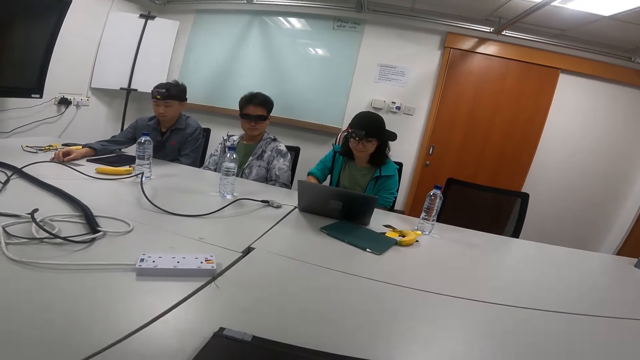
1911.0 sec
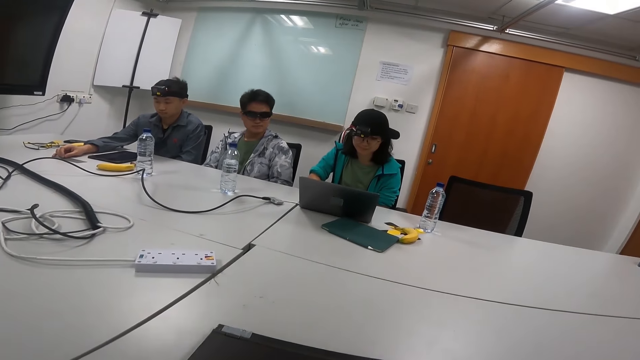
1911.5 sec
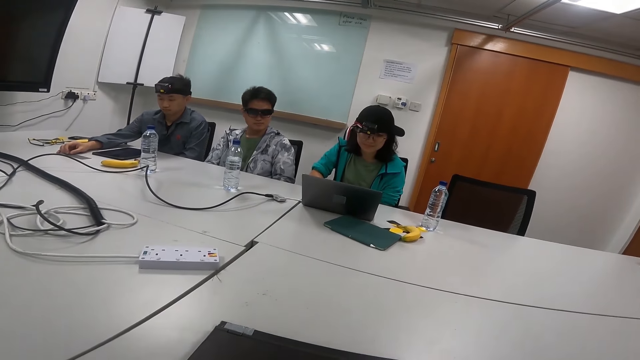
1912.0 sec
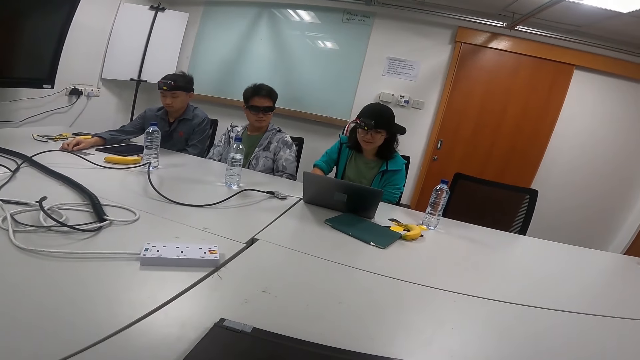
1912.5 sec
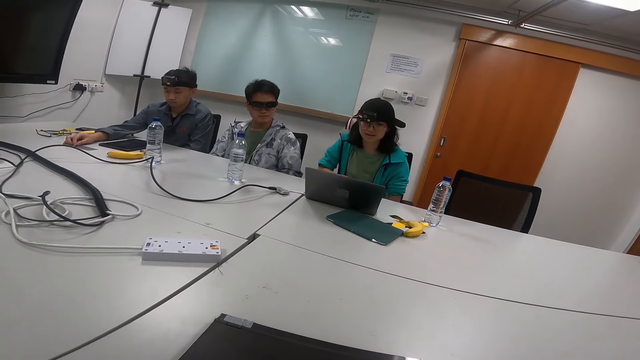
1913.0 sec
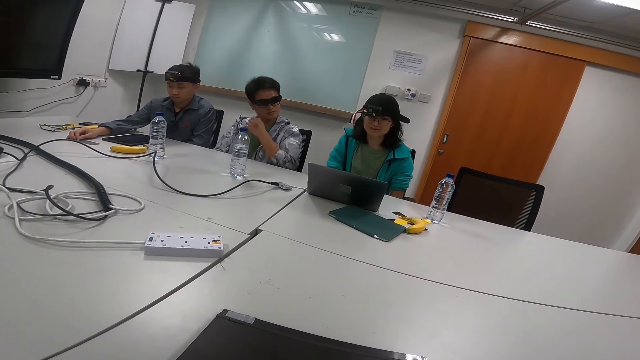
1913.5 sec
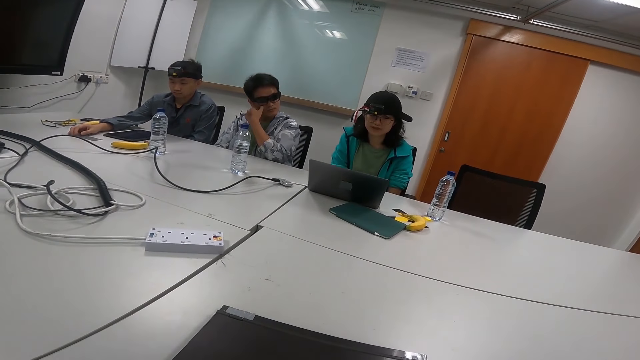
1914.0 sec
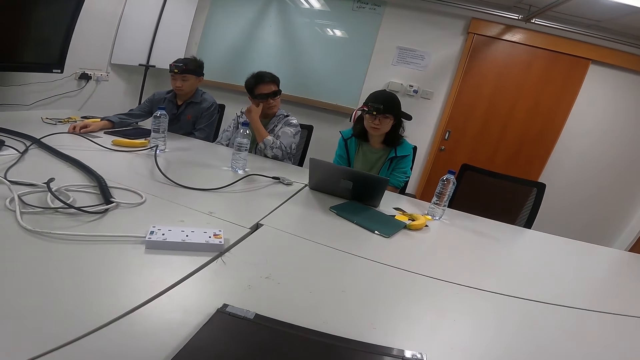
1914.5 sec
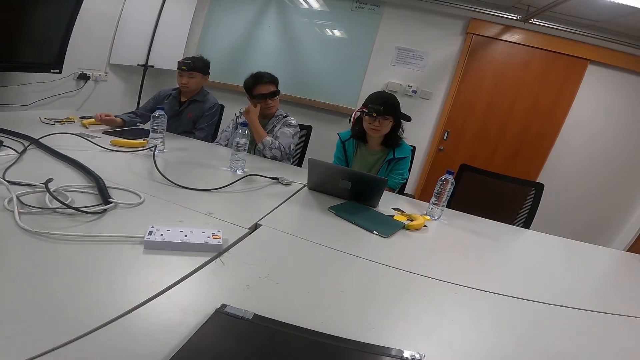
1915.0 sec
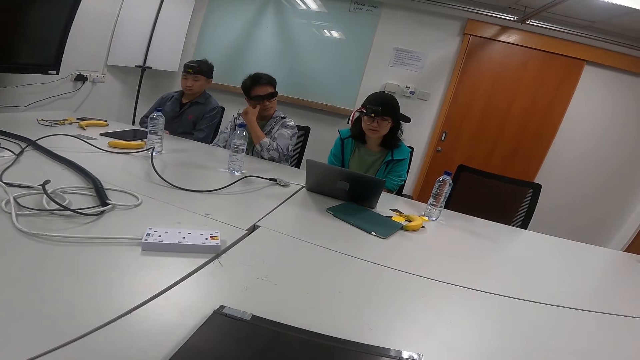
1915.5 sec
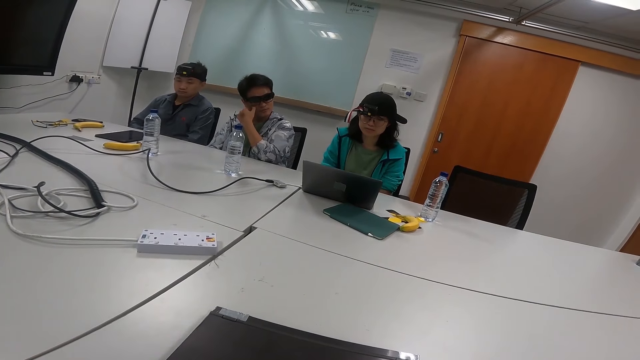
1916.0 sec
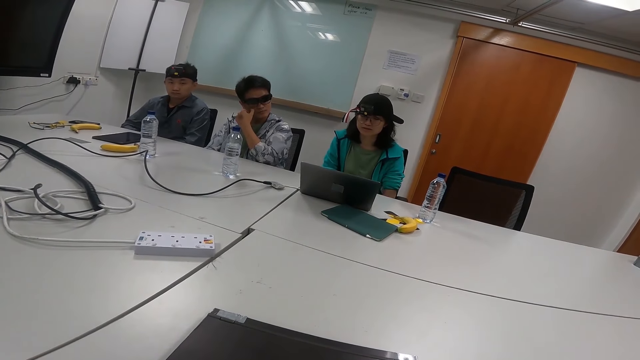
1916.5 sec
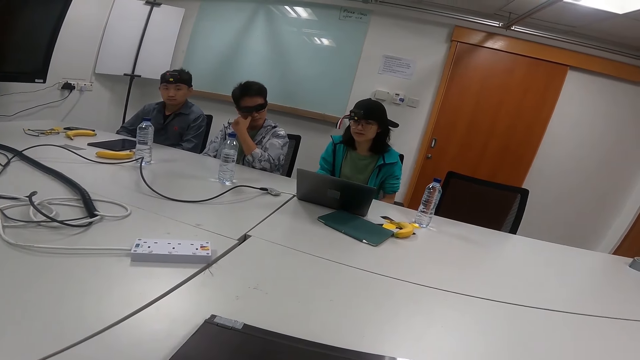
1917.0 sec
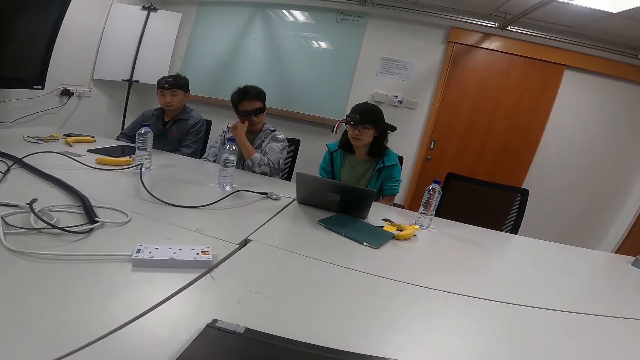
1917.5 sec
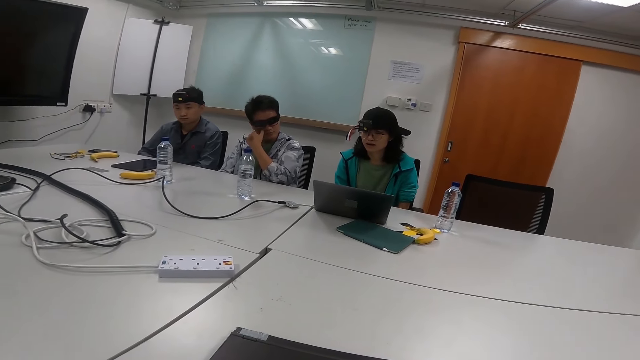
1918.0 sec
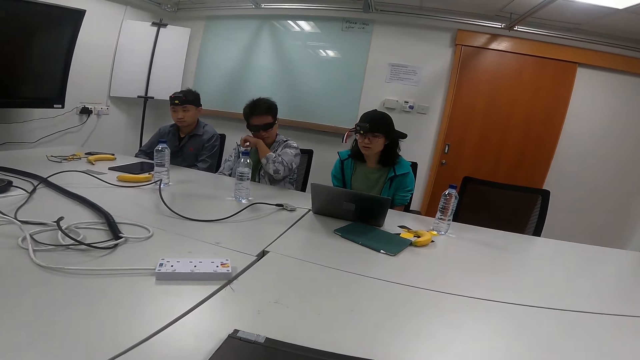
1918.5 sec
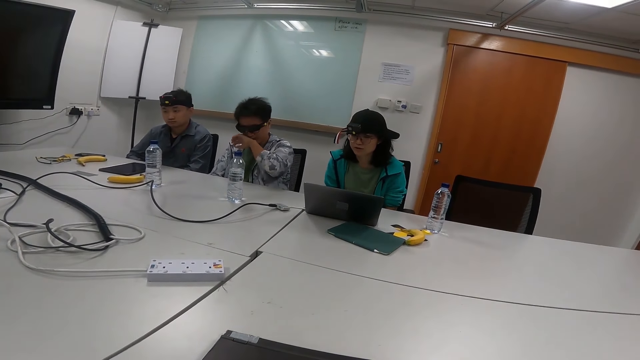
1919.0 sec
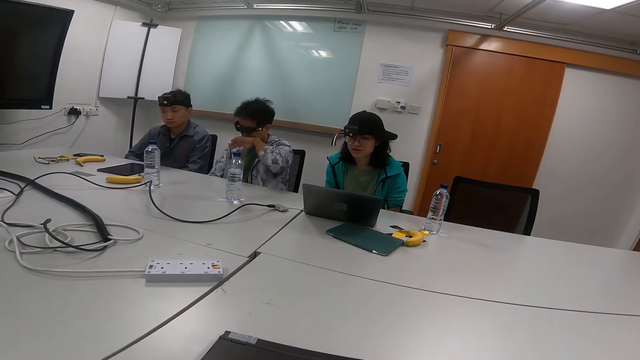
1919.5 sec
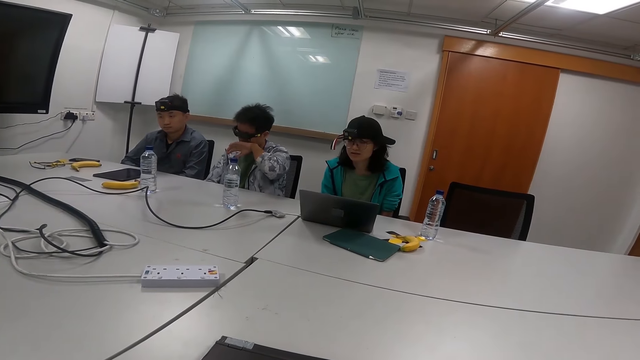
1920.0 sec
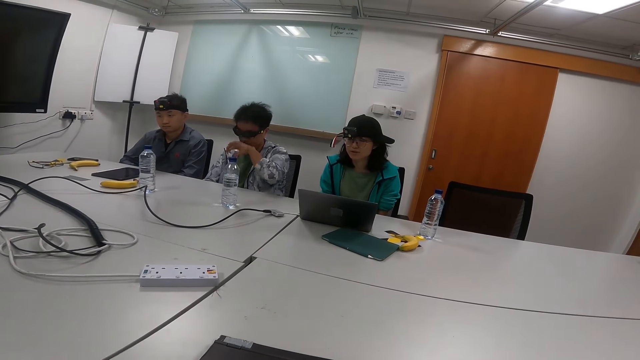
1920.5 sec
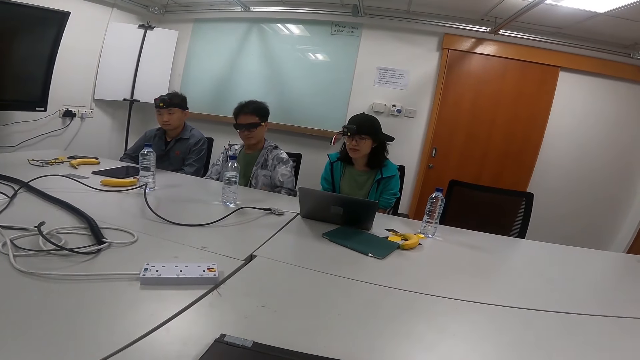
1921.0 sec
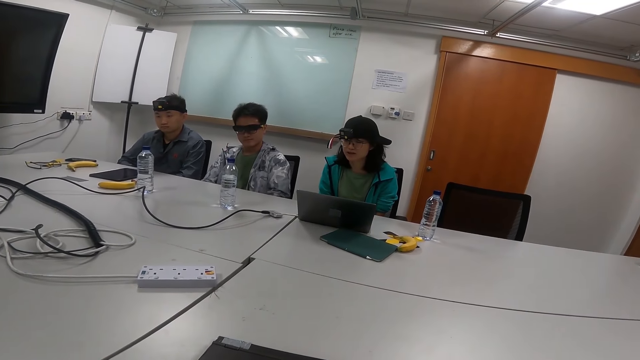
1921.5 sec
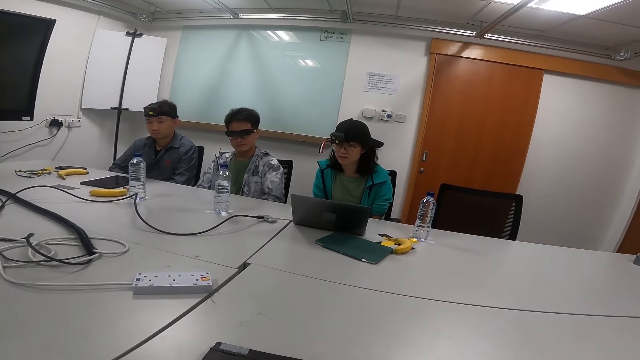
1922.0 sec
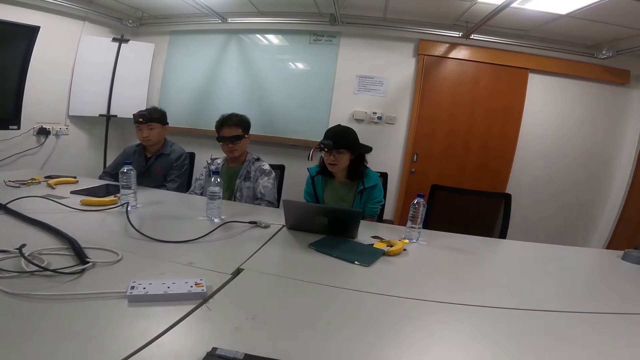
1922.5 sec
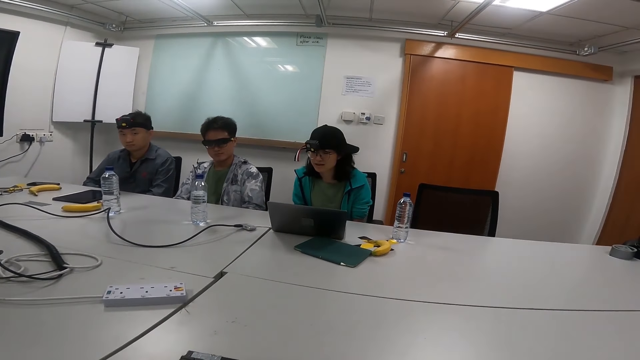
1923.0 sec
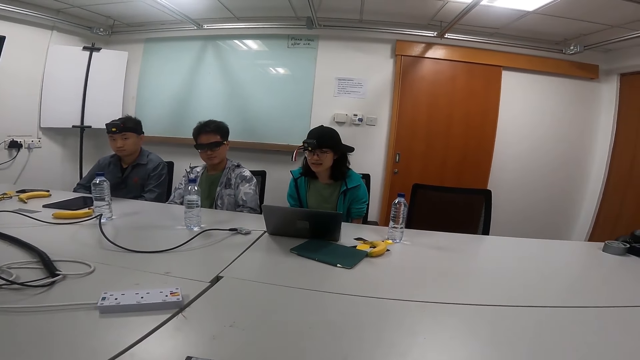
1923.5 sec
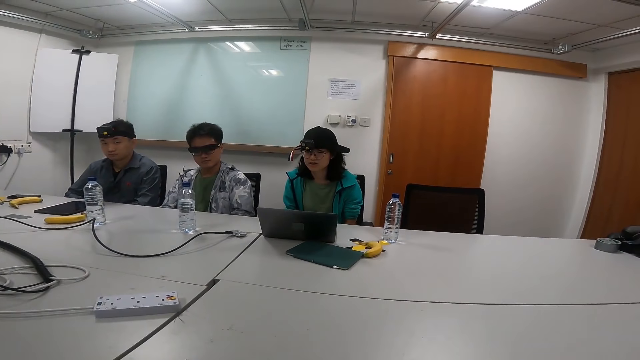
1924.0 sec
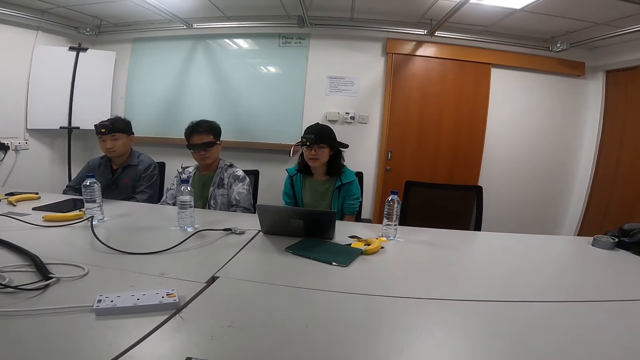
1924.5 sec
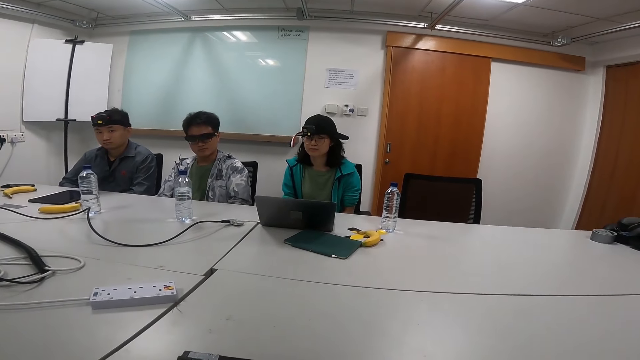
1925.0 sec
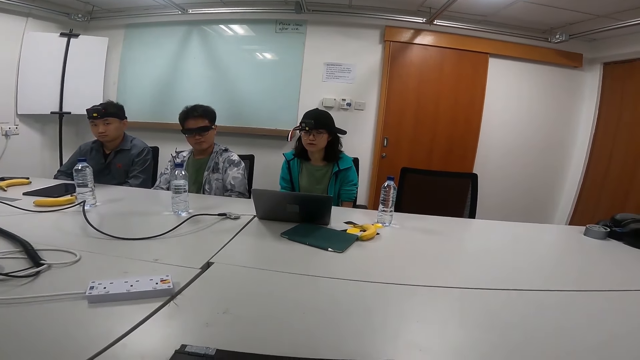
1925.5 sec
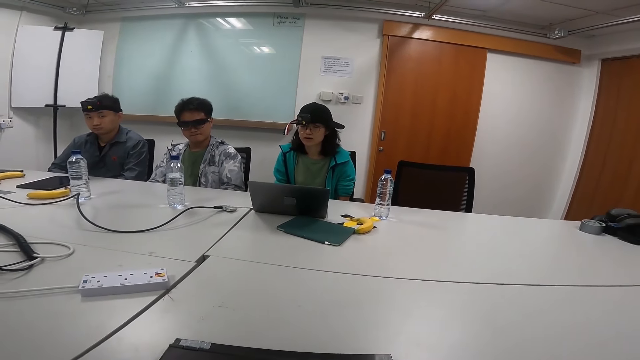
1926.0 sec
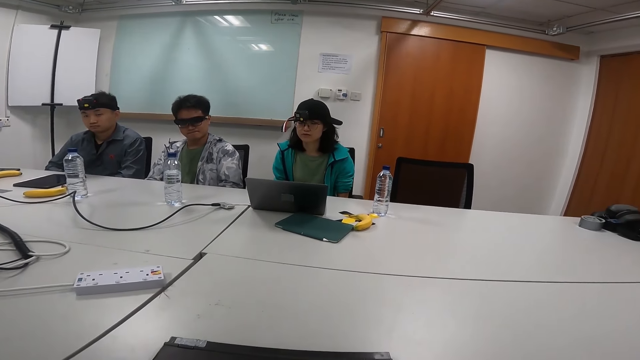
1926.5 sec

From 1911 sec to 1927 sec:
A person scratches his cheek with his finger. Another person removes his hand from the table. A third person talks in the meeting room. The first person wipes his mouth with his hand. The third person talks in the meeting room.

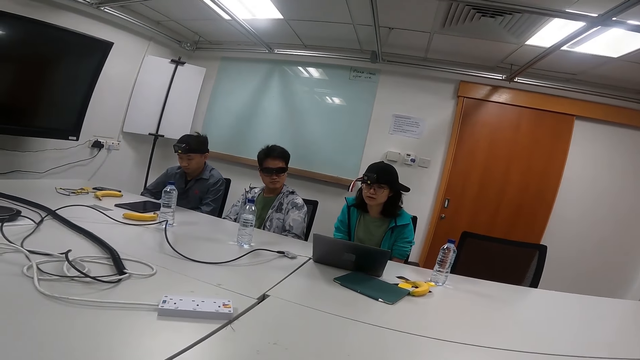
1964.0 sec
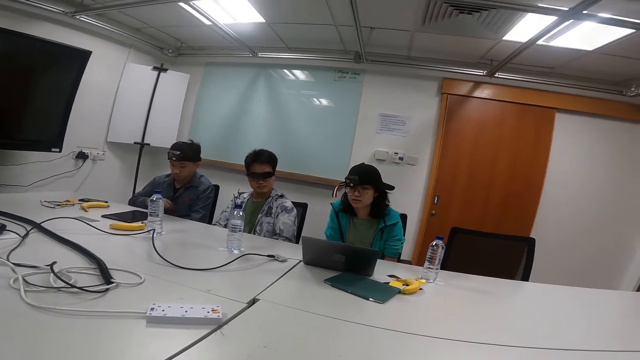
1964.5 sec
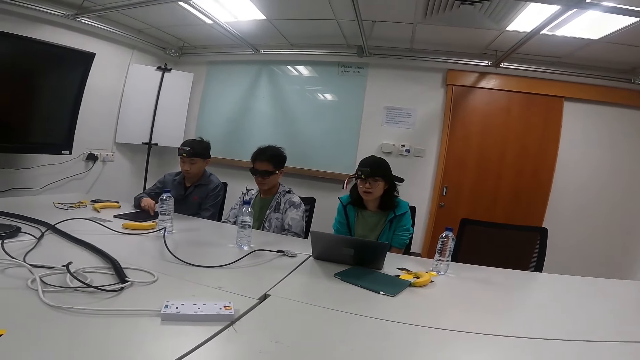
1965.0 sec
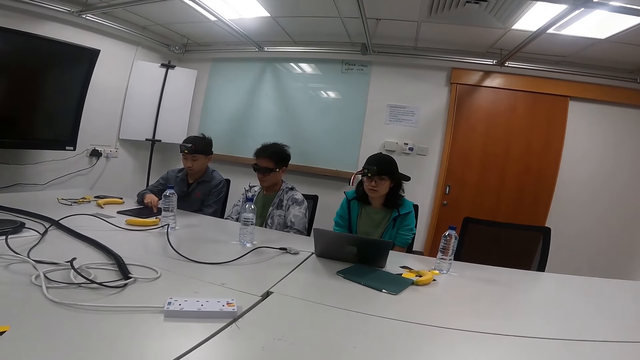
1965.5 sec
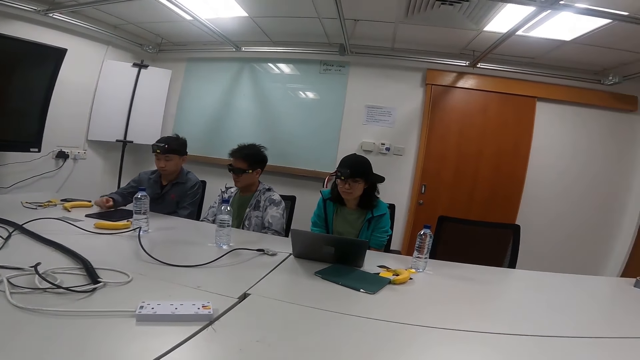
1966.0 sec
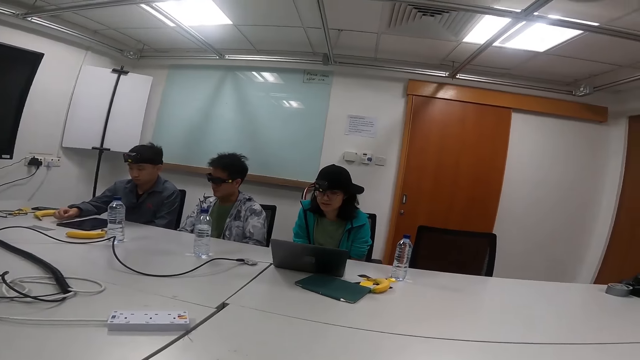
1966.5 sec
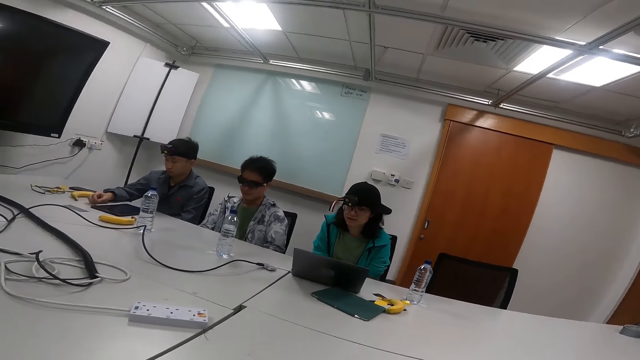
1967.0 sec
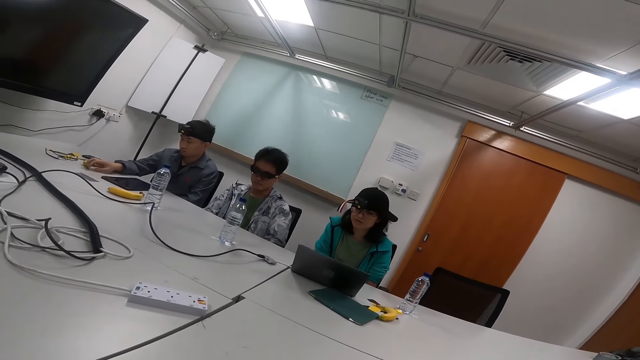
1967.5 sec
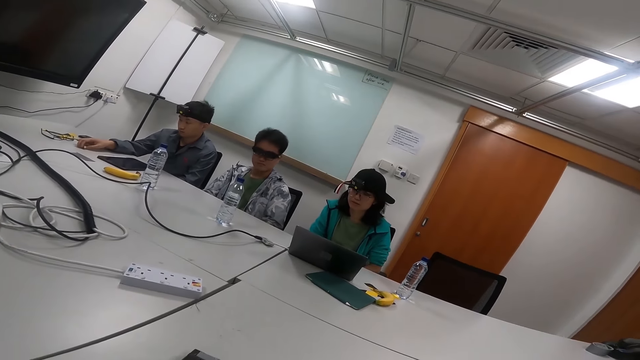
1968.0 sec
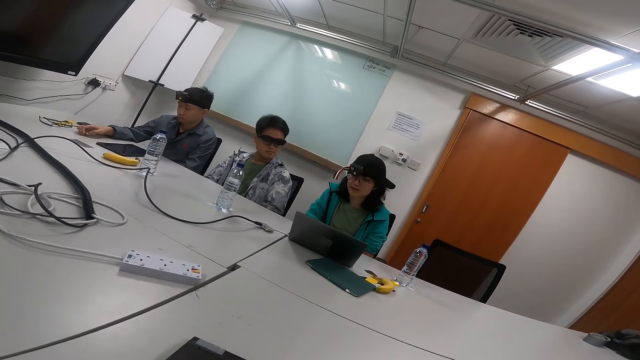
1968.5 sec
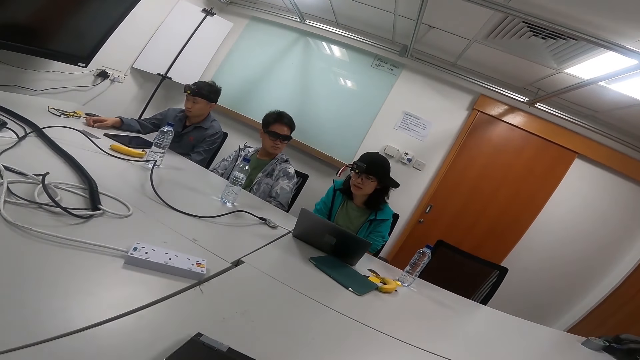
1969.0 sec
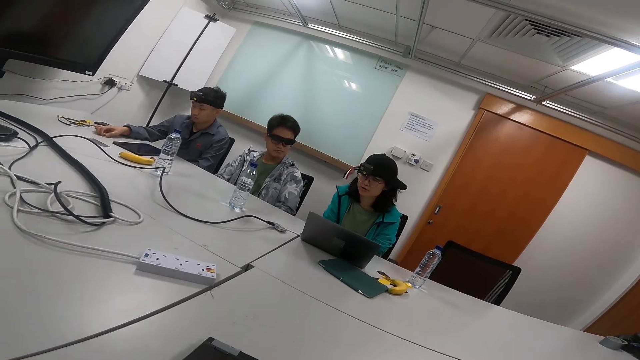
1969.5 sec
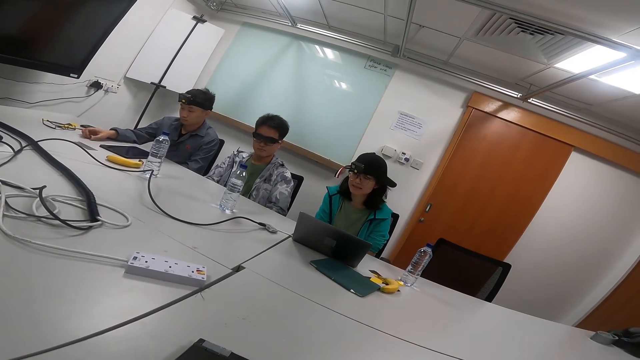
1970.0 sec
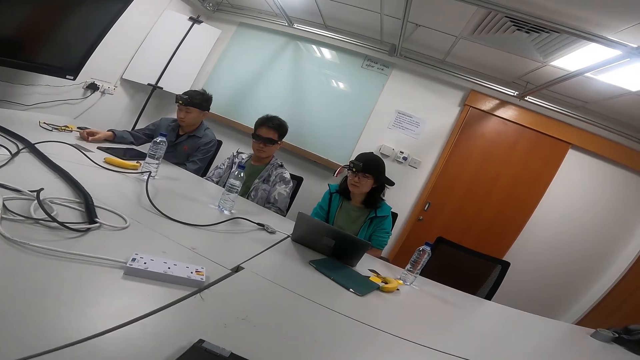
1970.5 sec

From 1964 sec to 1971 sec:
A person touches the tablet on the table. Another person talks in the meeting room.
